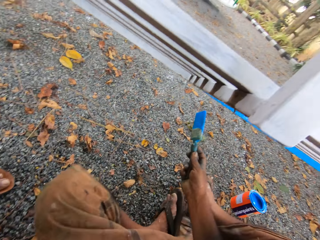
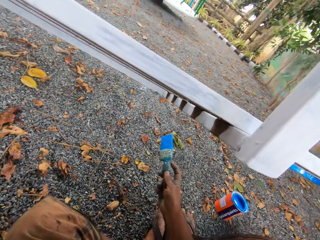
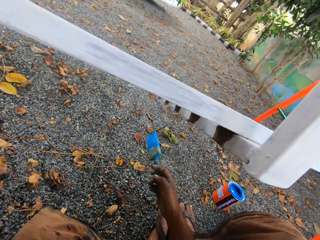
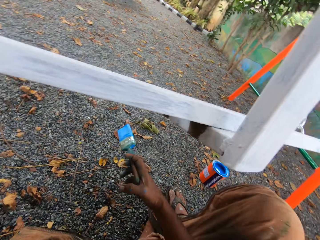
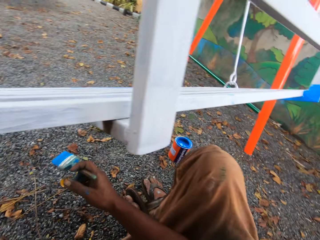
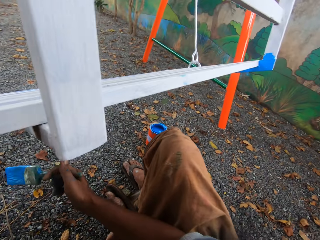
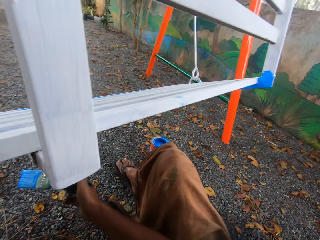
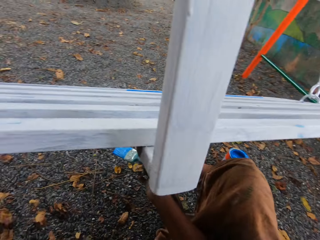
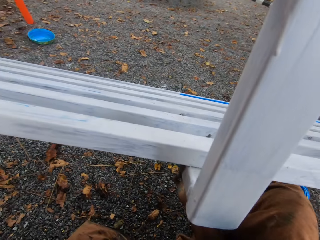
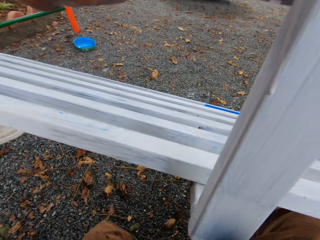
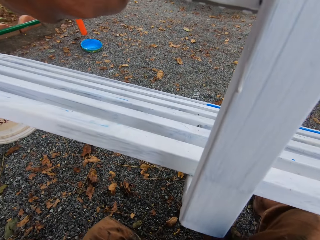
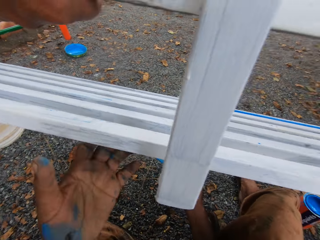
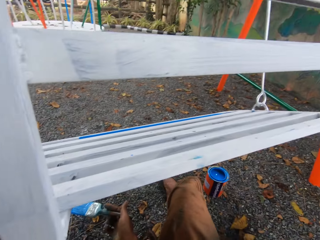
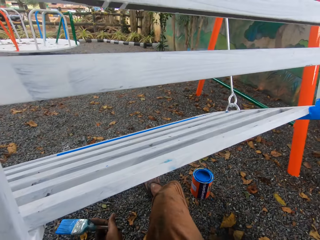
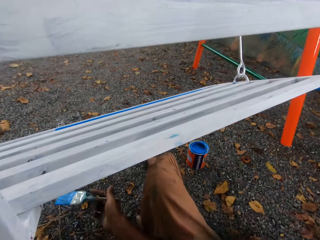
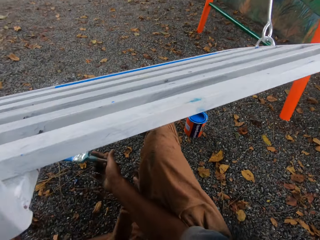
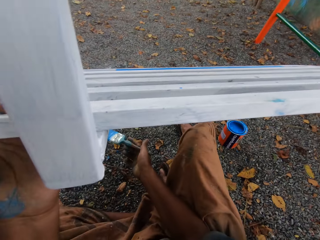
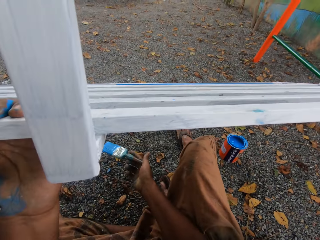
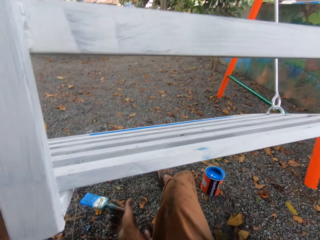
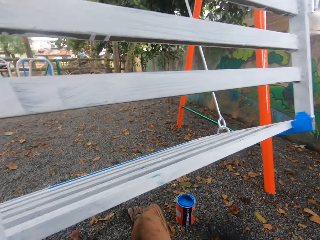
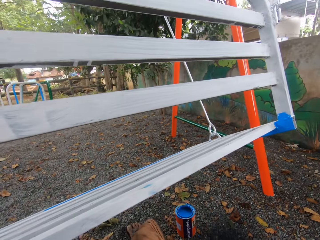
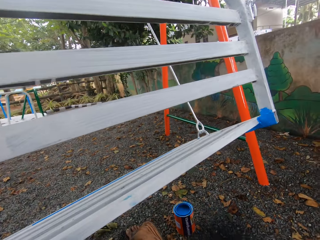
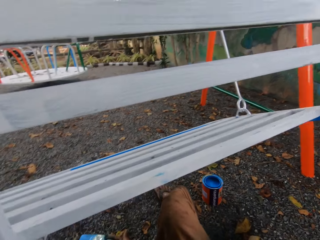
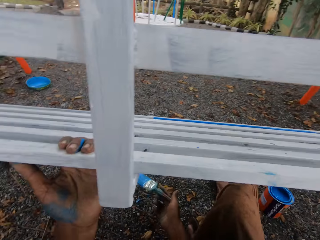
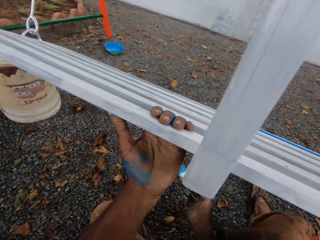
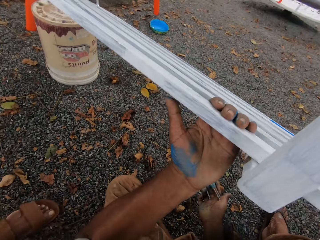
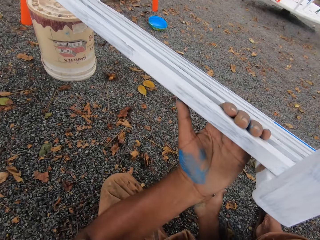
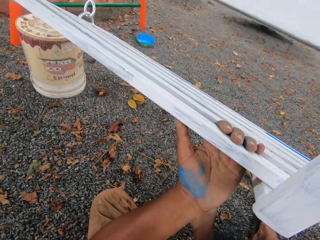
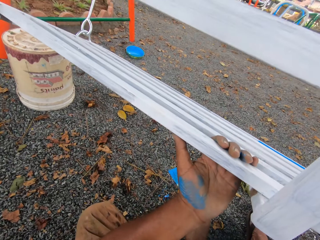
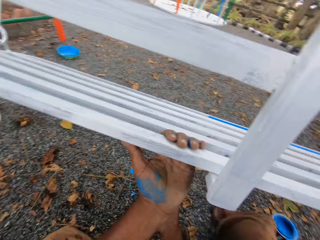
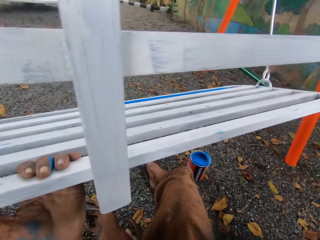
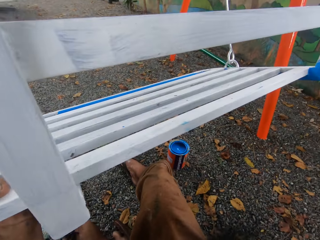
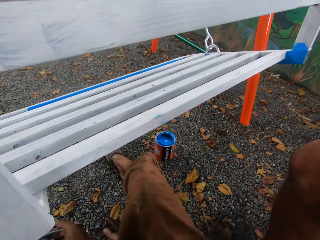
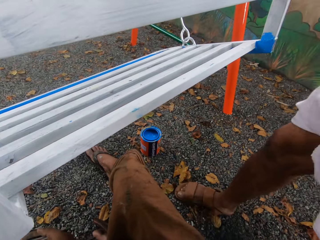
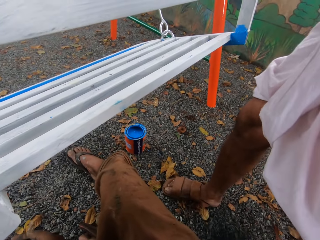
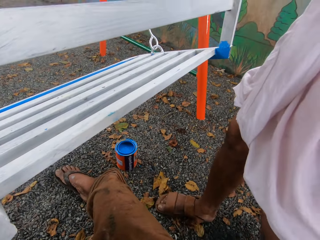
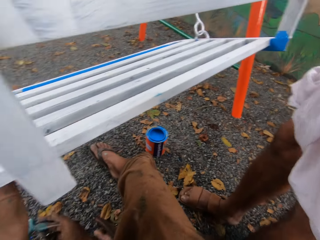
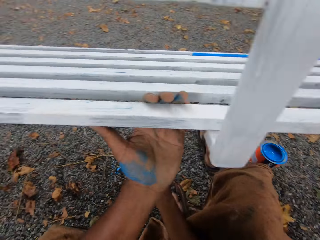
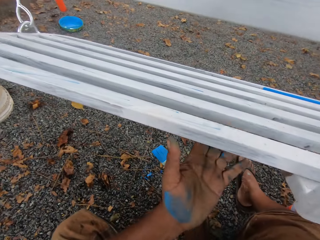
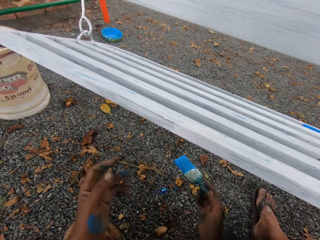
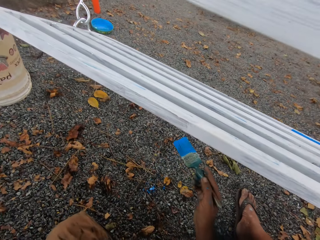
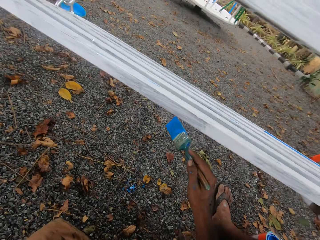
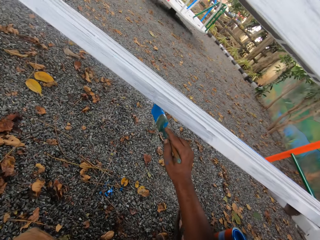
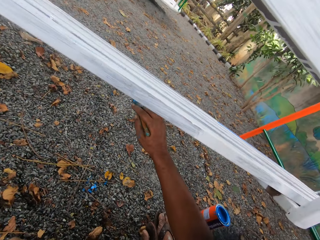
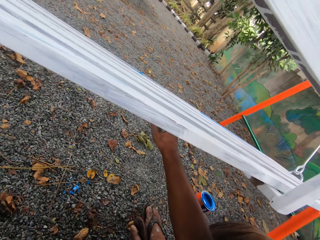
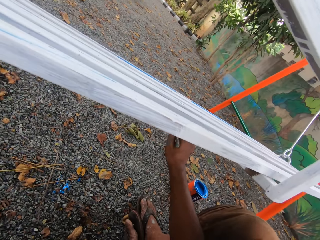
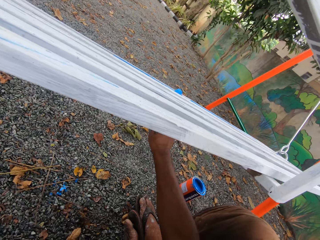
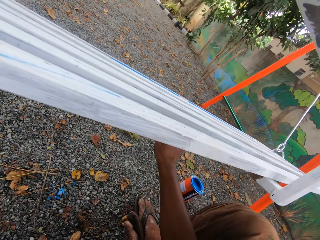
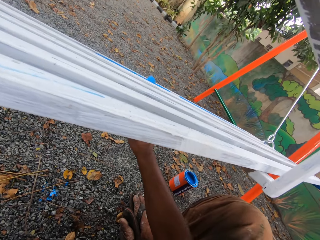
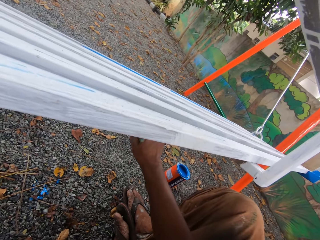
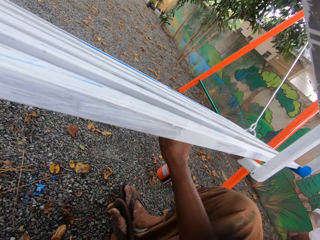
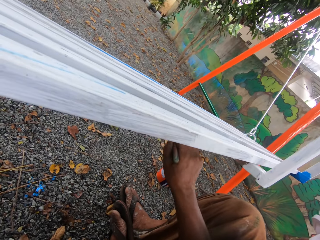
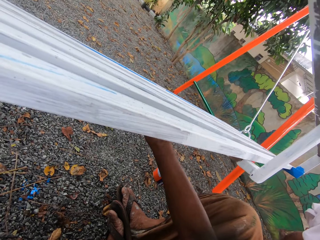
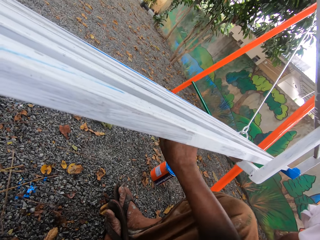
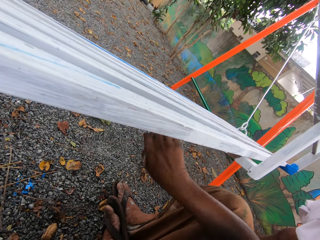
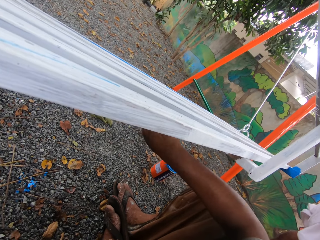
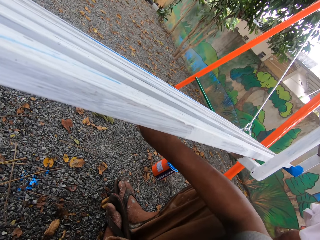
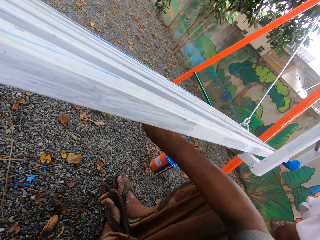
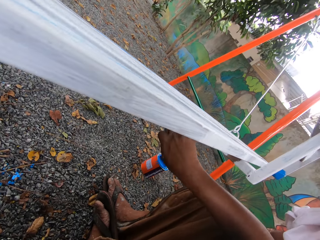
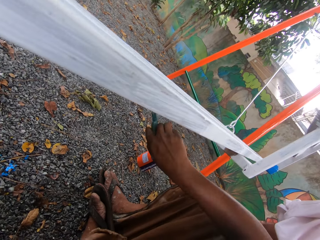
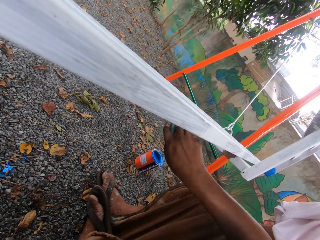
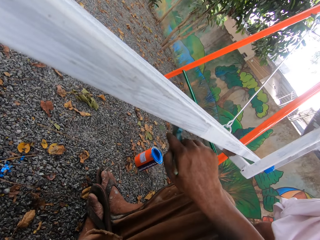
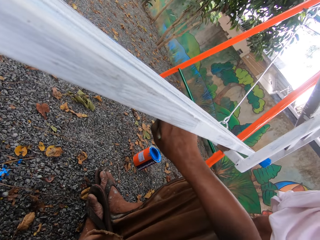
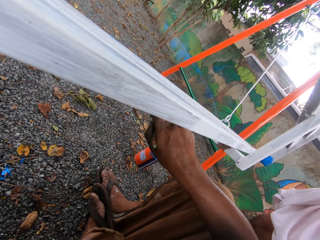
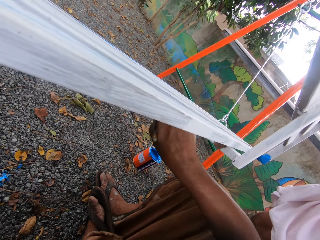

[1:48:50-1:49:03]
The camera wearer moves his legs. A person talks to the camera wearer. The camera wearer holds the seat with his left hand. The person moves to the right side of the camera wearer. The camera wearer releases the swing and discusses with the person. He paints the bottom of the seat with the paint brush.

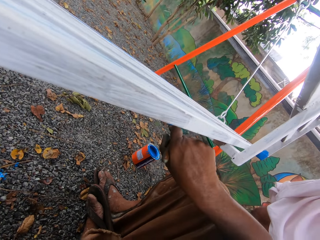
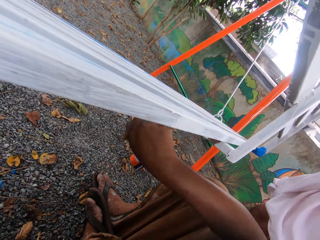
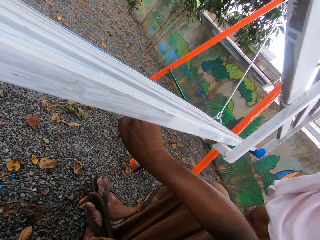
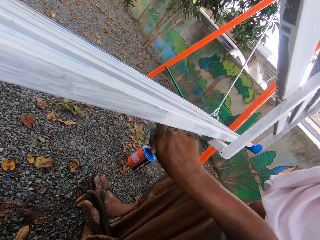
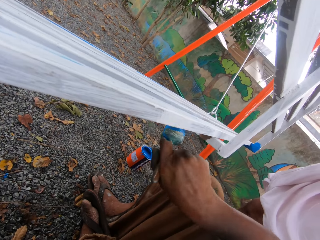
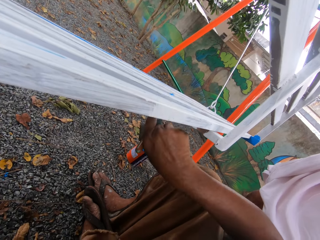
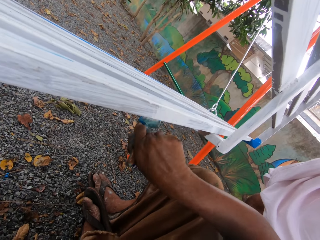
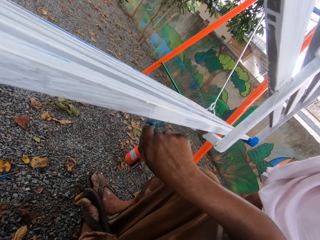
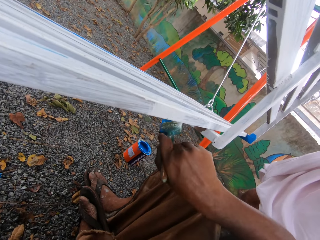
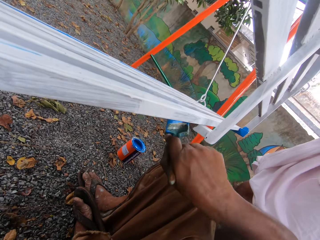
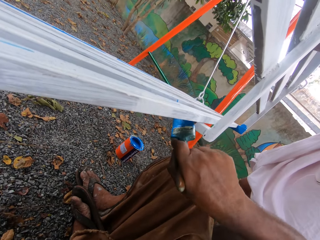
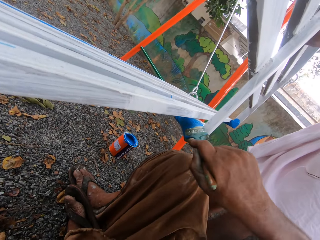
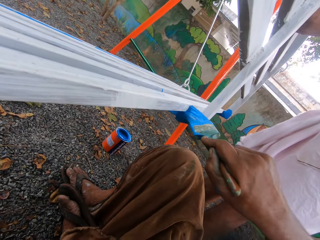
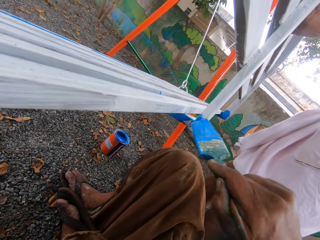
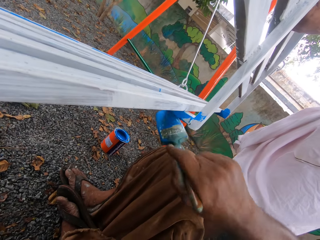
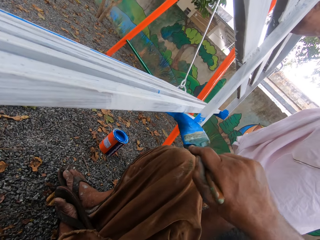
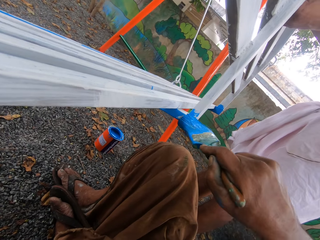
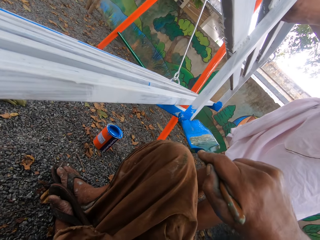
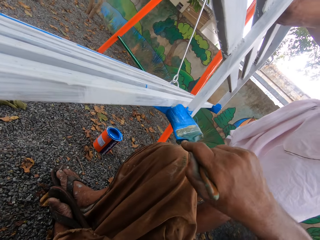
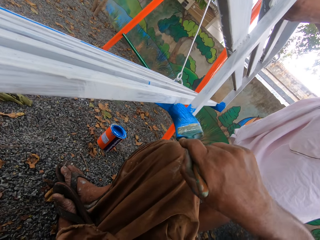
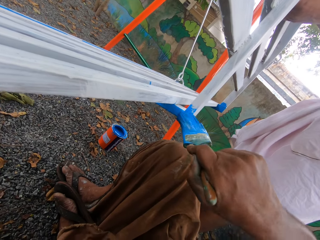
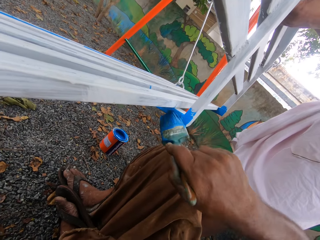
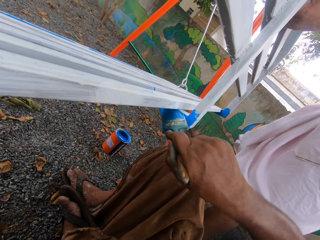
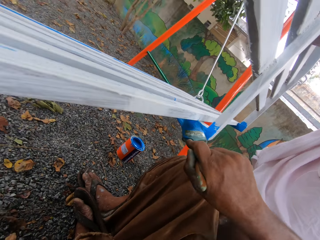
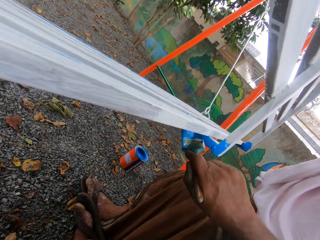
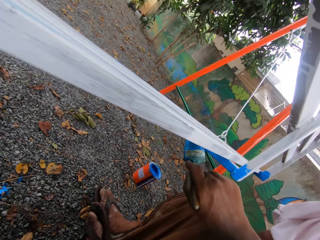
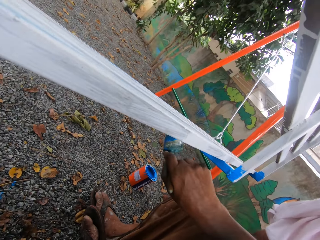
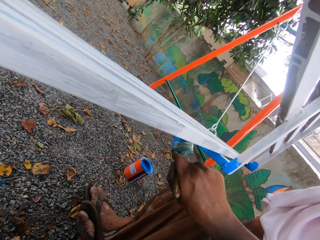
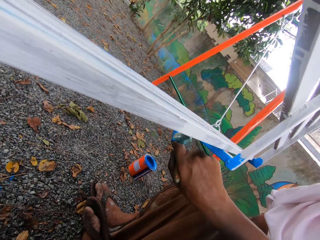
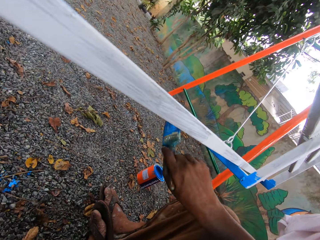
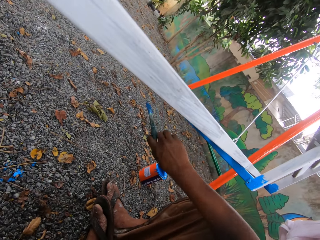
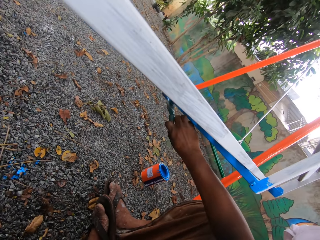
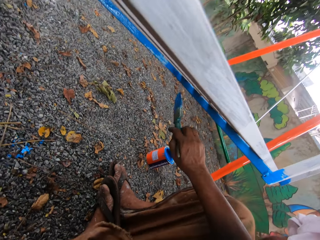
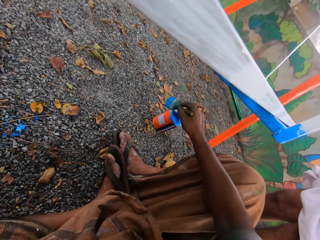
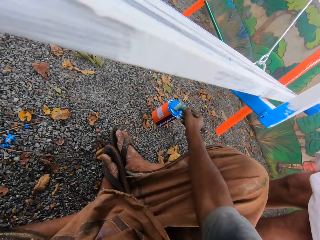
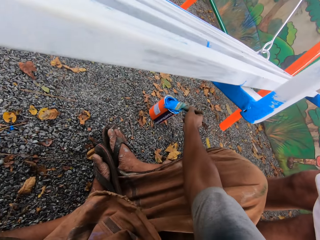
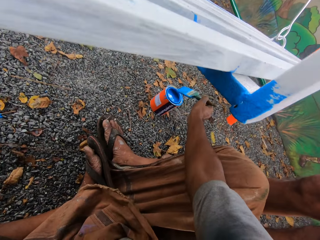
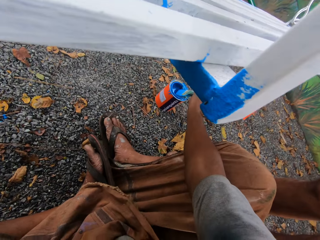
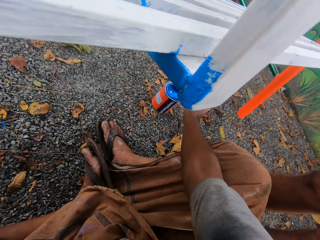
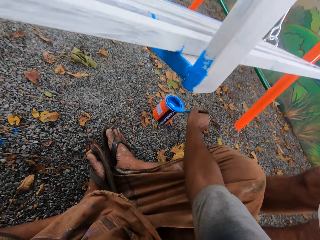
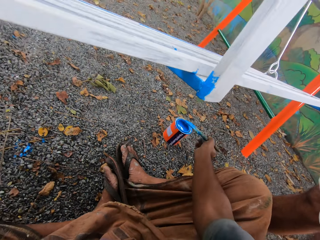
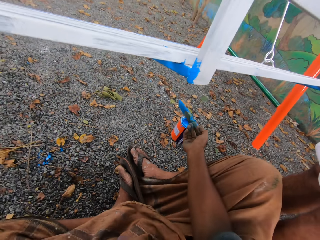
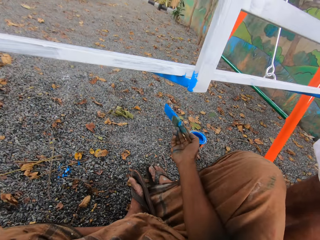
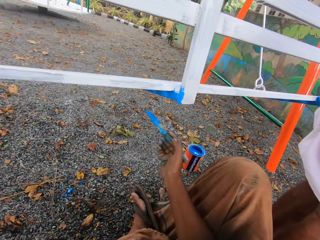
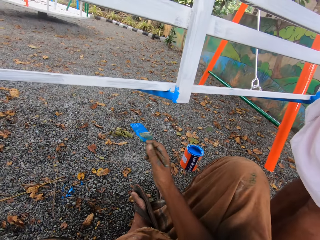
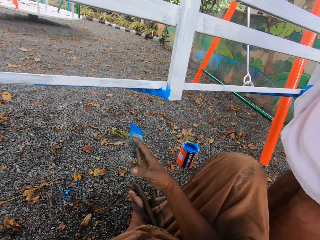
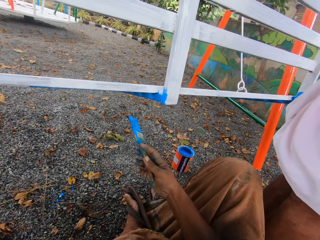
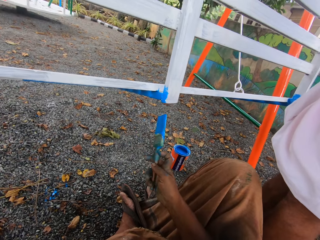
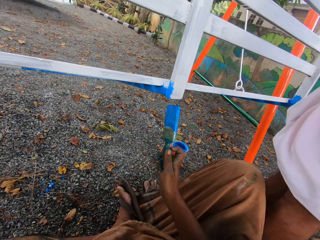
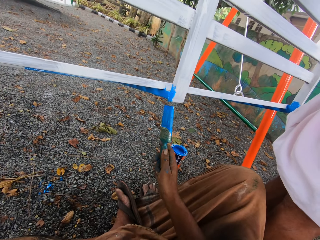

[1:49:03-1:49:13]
The camera wearer dips the paint brush into the paint tin. They adjust the paint brush.
